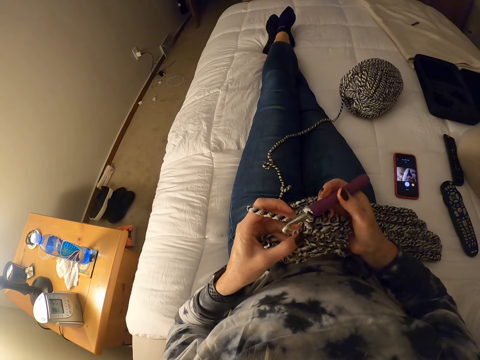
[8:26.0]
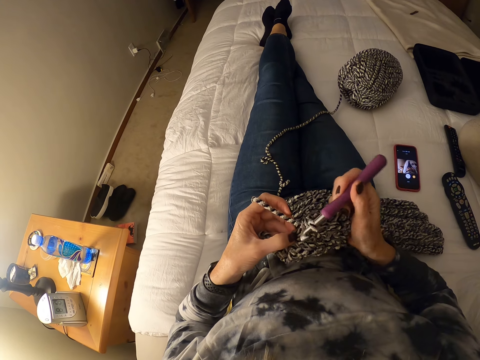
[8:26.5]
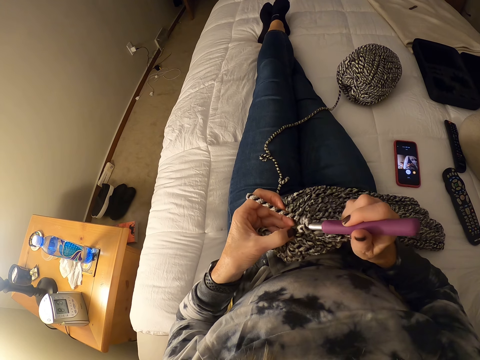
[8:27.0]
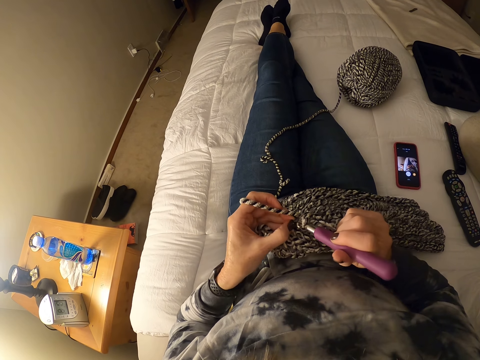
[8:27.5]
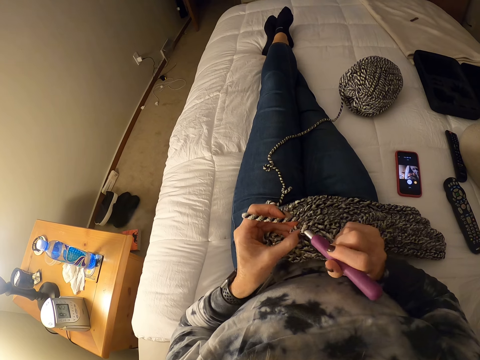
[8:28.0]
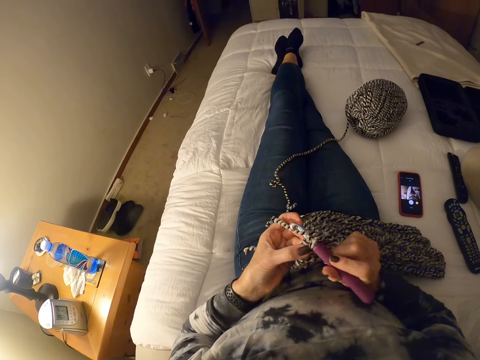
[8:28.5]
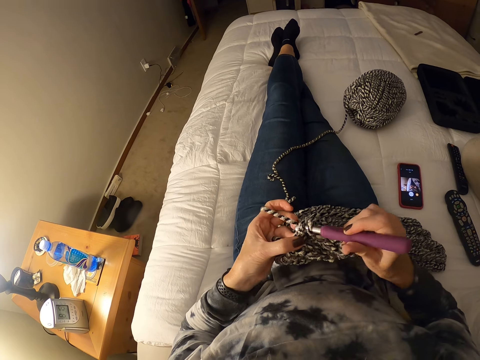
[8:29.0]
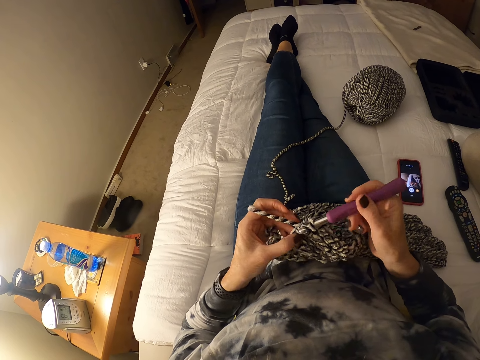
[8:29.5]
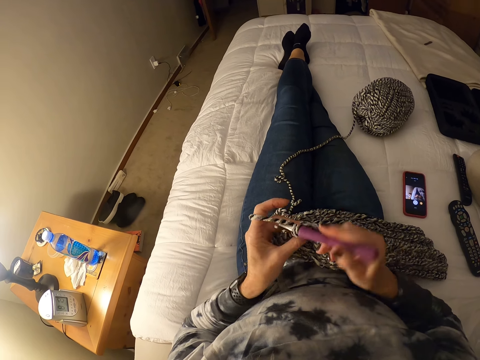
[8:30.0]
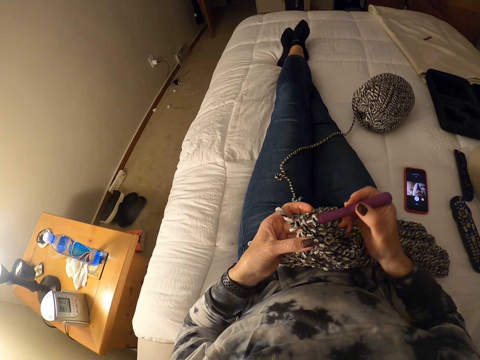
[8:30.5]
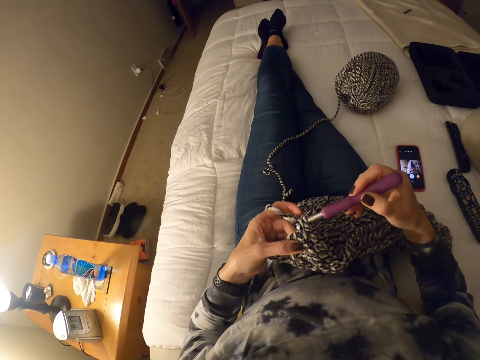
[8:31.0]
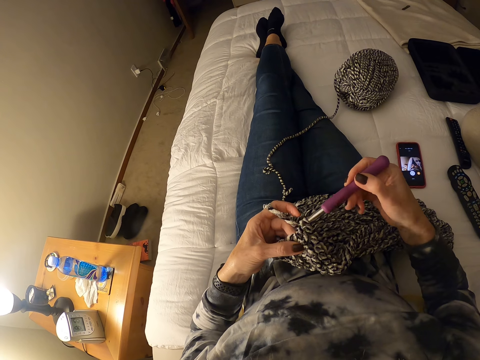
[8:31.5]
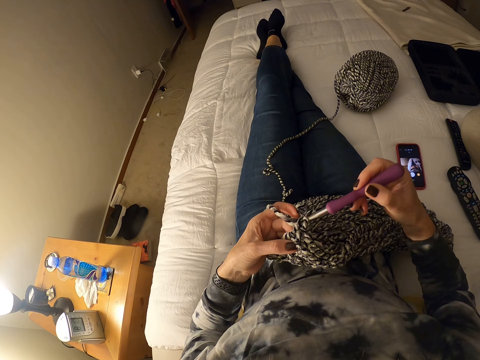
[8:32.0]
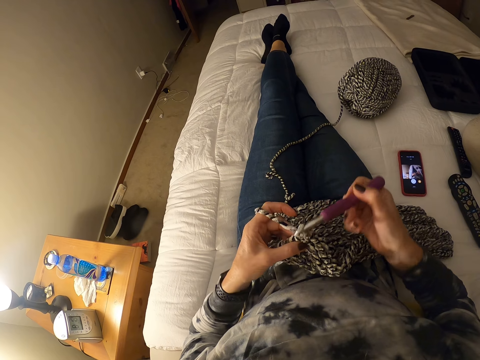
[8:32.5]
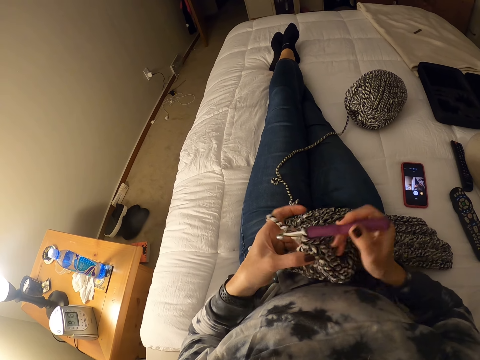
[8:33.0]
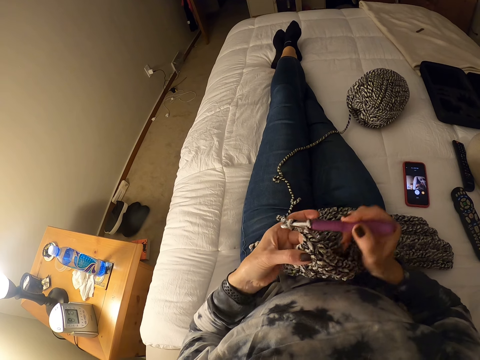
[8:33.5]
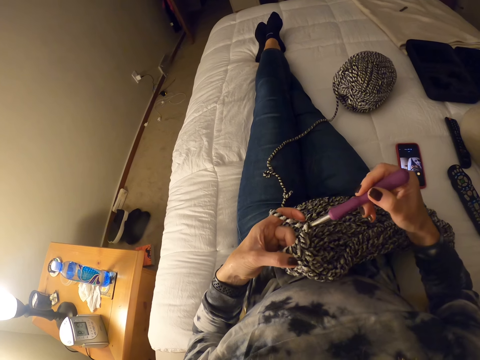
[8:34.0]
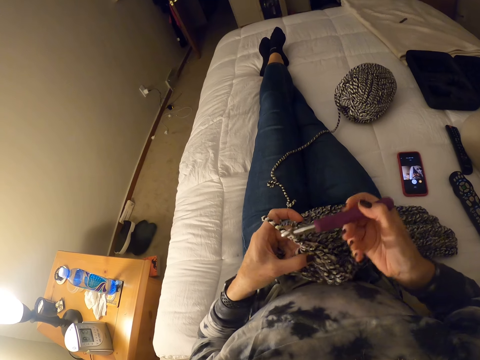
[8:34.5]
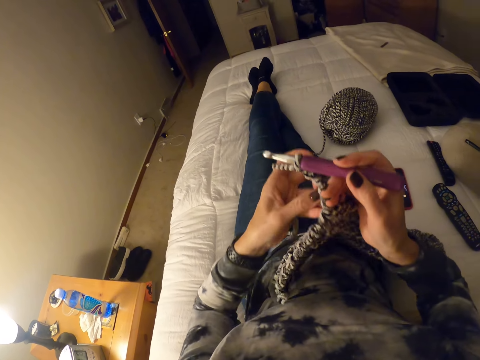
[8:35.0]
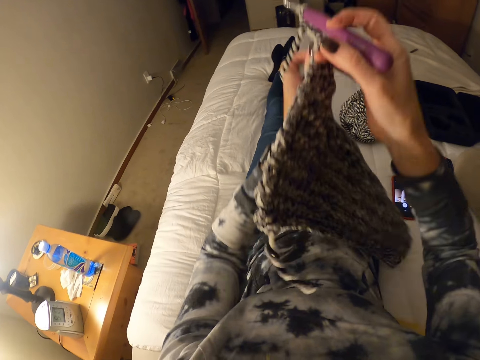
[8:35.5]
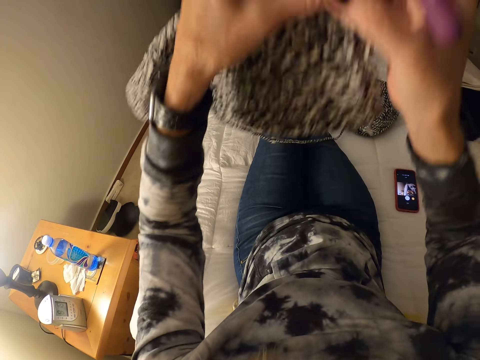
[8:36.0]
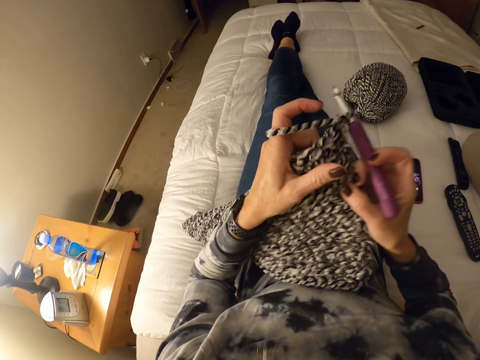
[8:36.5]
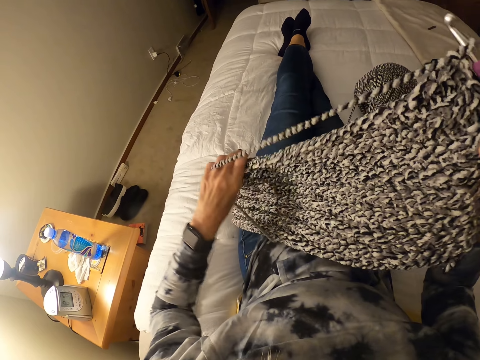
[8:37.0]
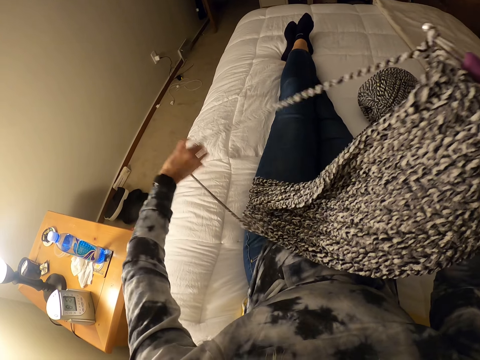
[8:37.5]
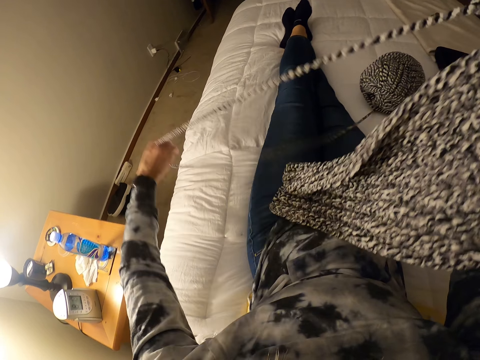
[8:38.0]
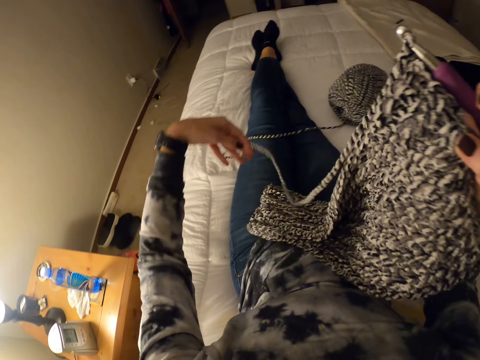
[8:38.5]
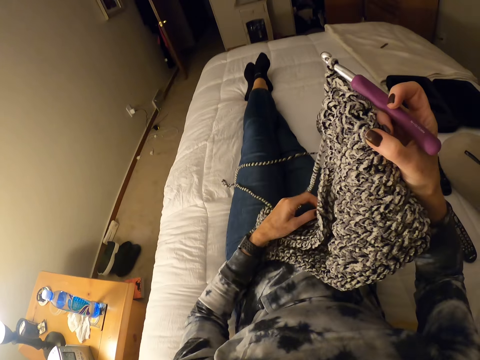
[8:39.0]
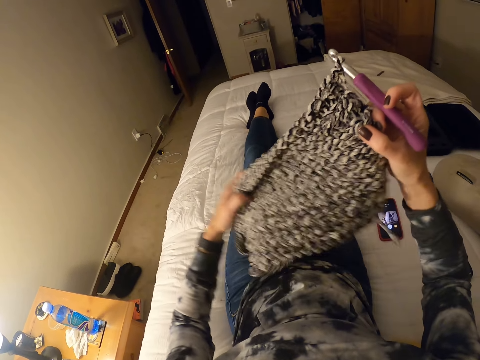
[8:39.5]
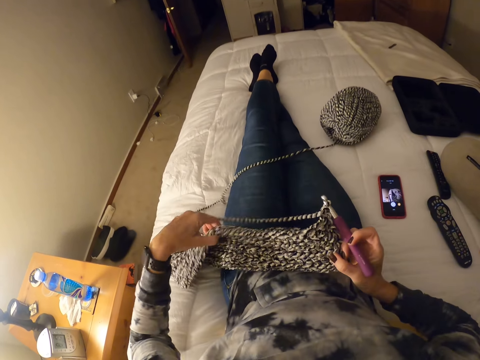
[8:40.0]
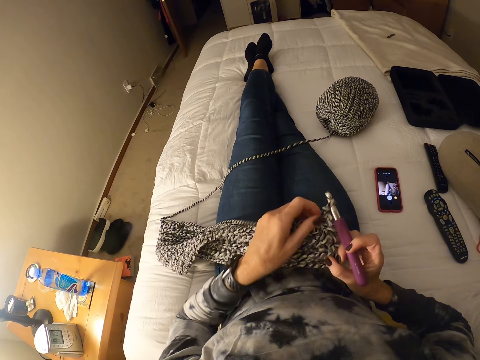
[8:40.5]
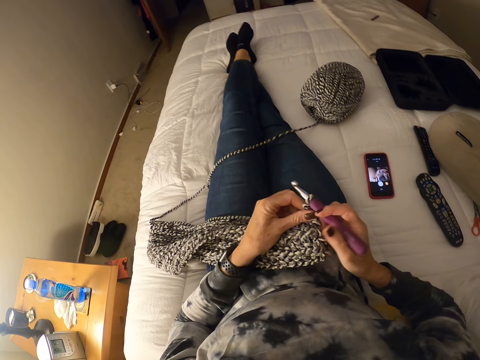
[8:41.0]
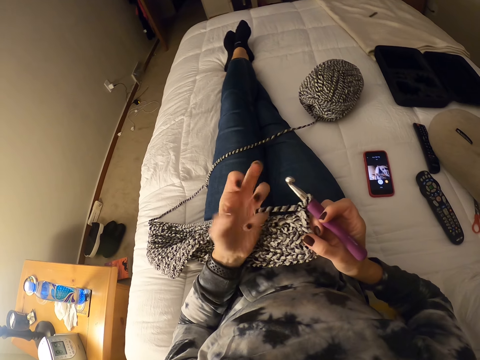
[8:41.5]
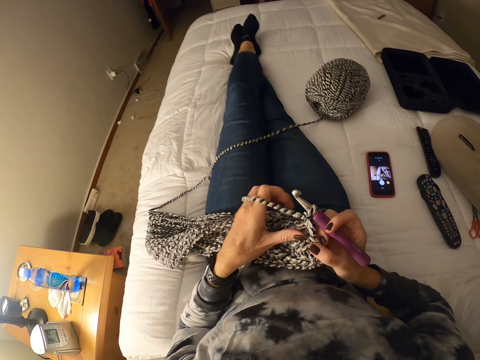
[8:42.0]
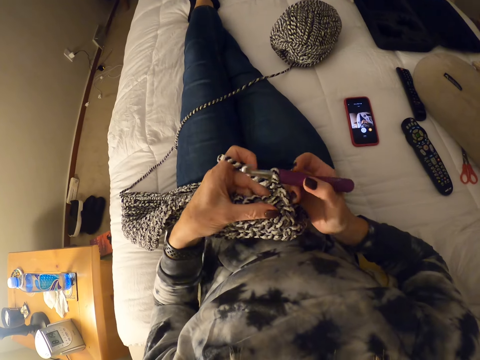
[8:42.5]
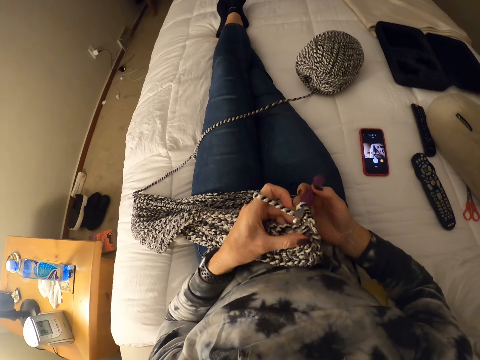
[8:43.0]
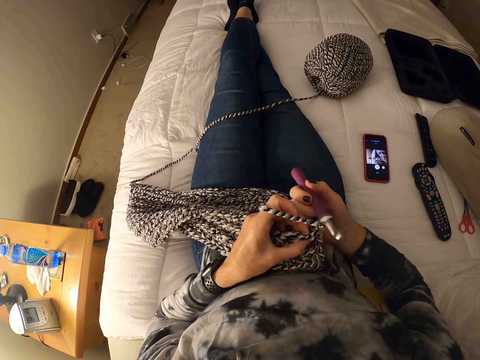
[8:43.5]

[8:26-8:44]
The camera wearer sews a piece of yarn using crochet repeatedly. They pull up a yarn fabric in front. They adjust the crochet. They pull up a yarn cord. They touch the yarn fabric. They touch and spread the yarn fabric. They put the yarn fabric down. They sew a piece of yarn using crochet.

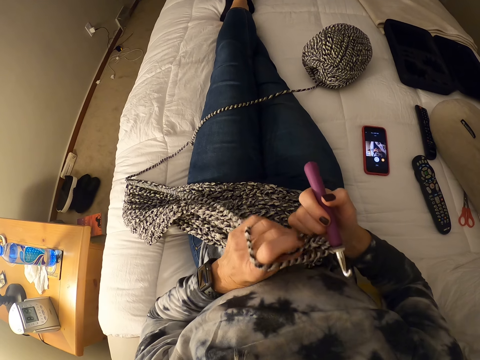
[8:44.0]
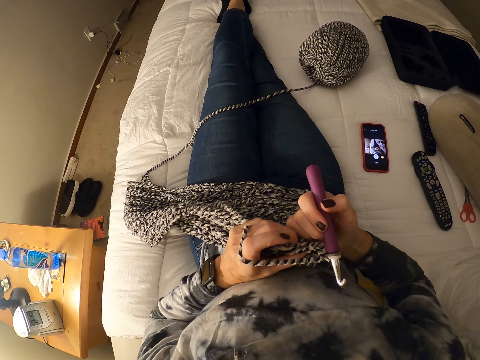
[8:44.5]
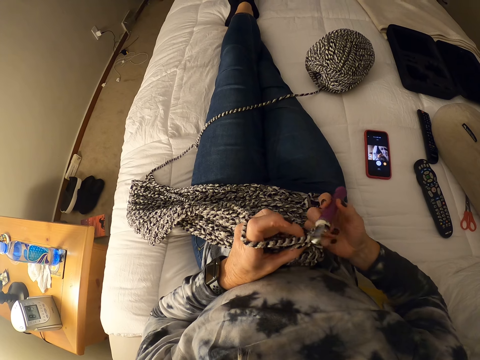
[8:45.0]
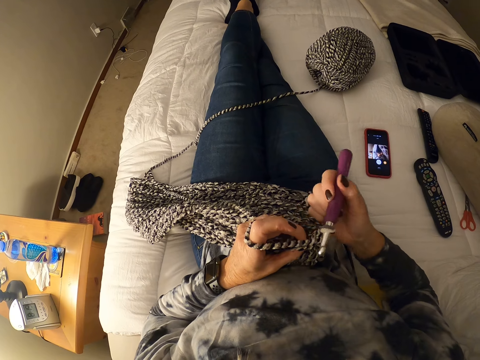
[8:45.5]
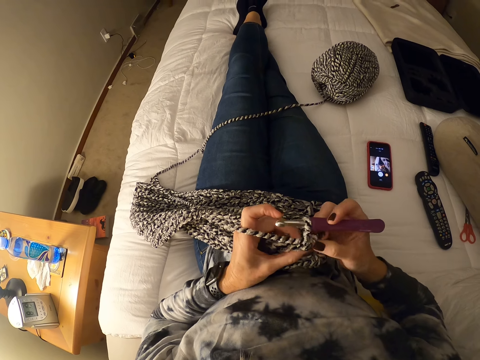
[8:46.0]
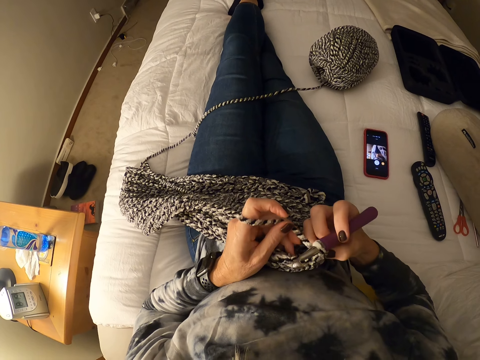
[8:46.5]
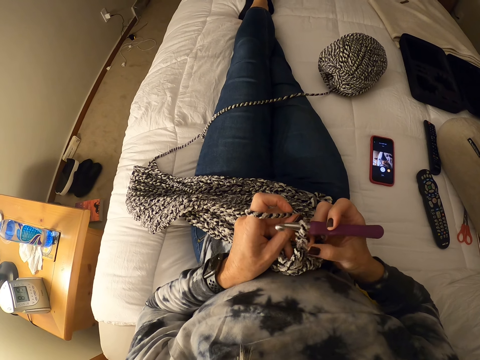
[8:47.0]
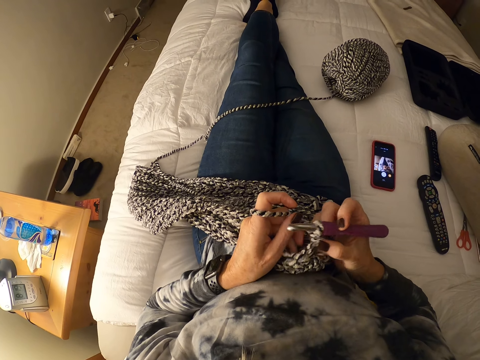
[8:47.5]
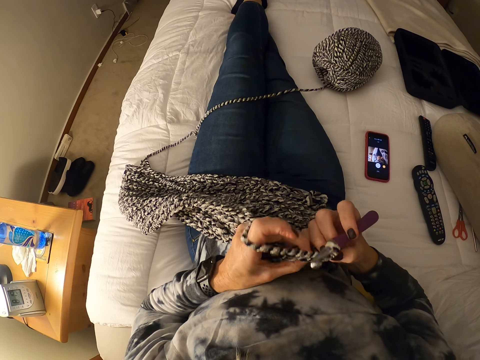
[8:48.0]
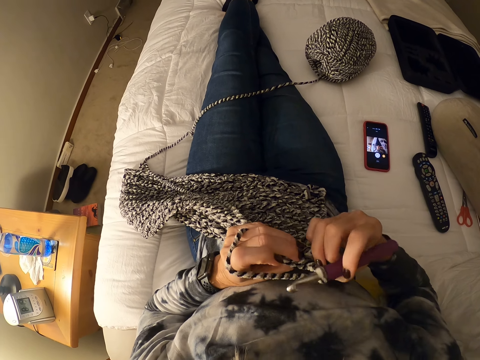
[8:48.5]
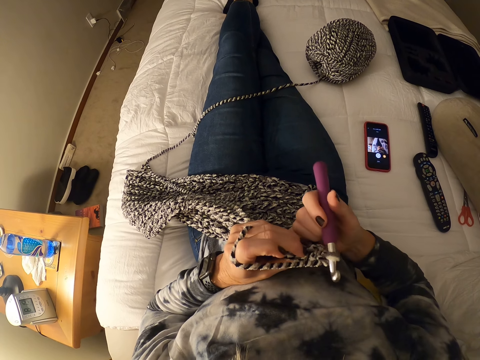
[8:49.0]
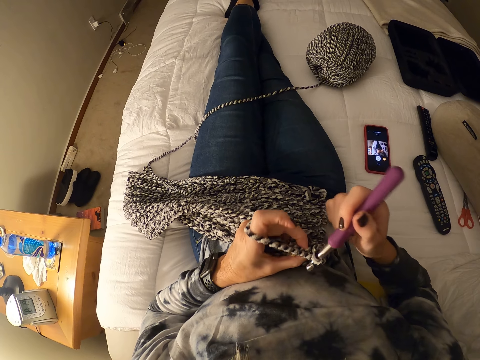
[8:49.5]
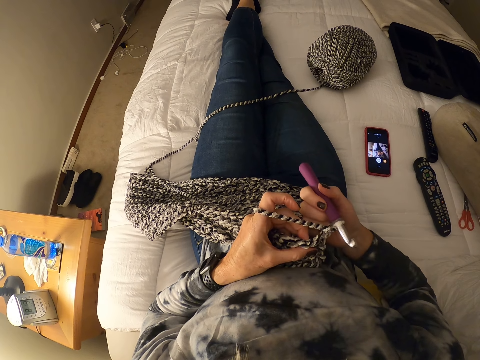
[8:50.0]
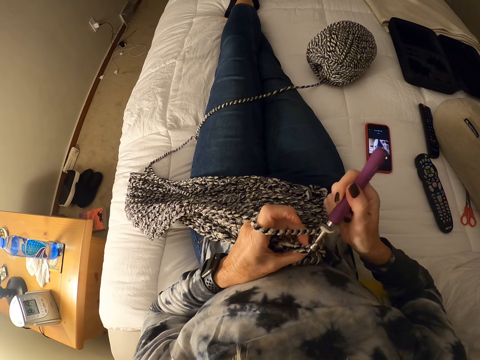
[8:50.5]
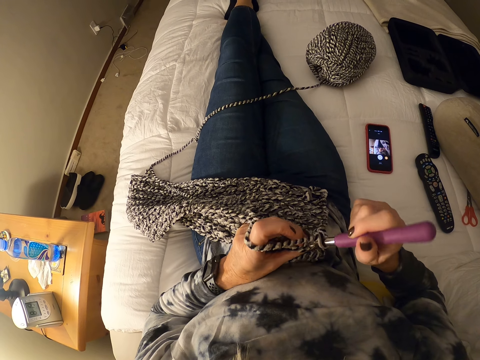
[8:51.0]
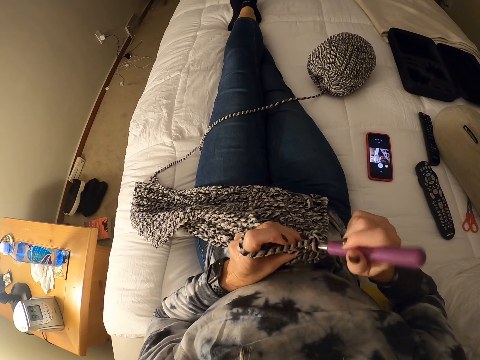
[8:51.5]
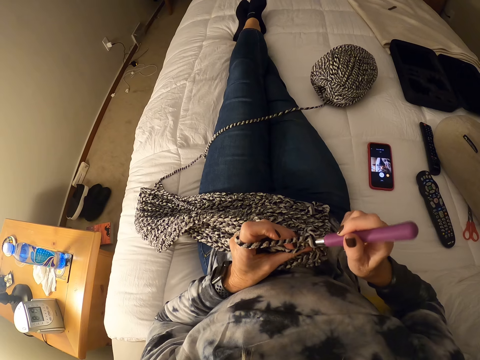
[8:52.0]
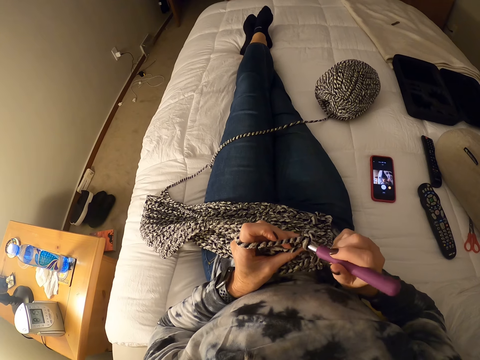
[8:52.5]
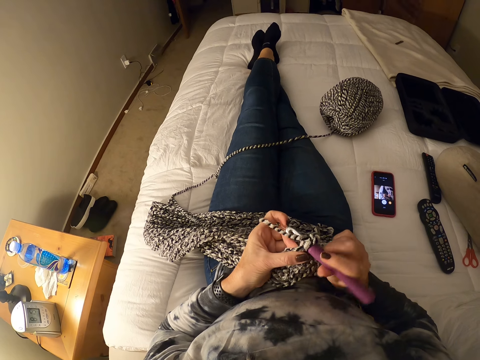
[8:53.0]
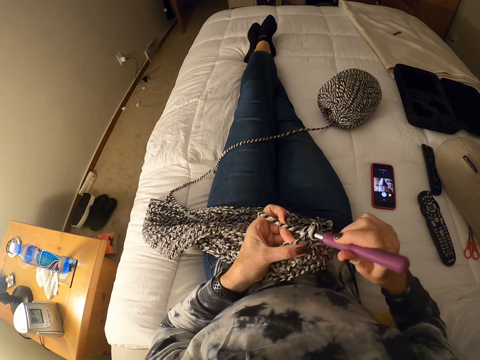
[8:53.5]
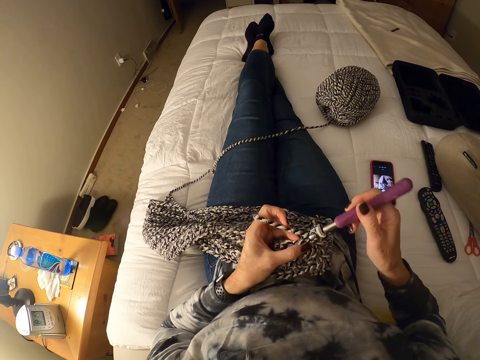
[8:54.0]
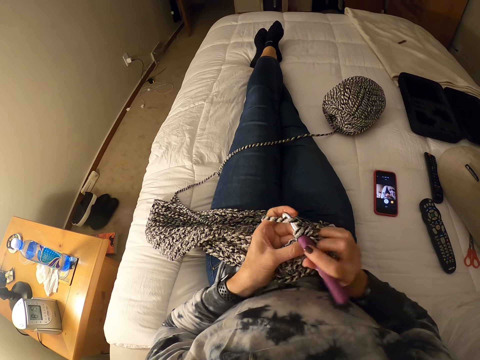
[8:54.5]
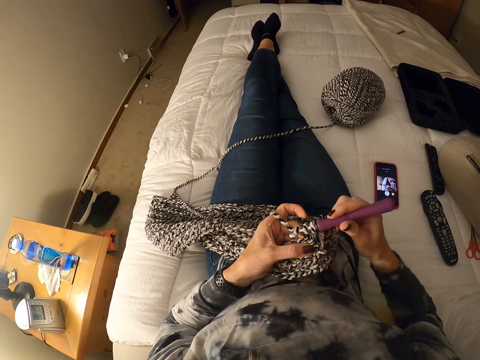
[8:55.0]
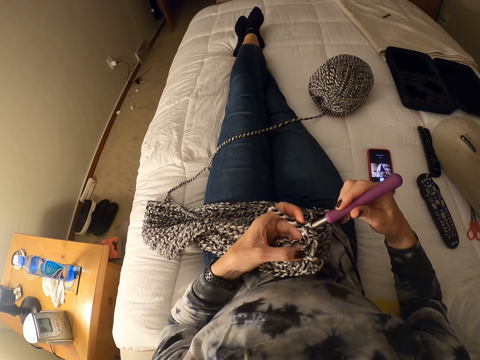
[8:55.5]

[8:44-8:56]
The camera wearer sews a piece of yarn using crochet repeatedly.
